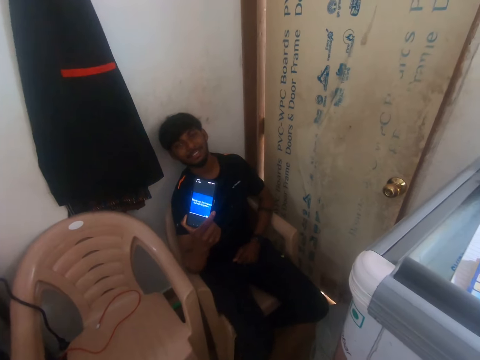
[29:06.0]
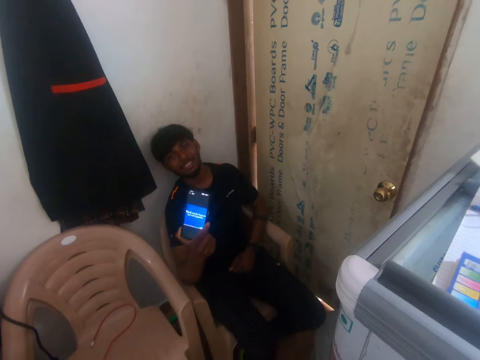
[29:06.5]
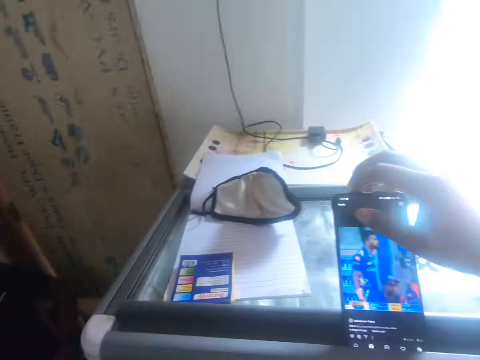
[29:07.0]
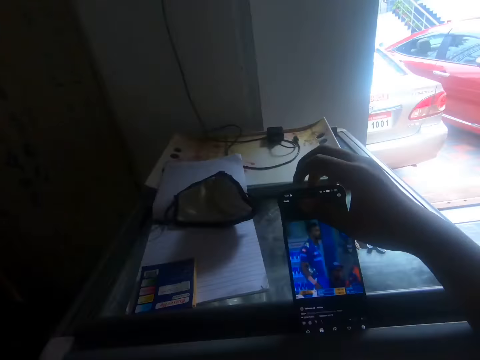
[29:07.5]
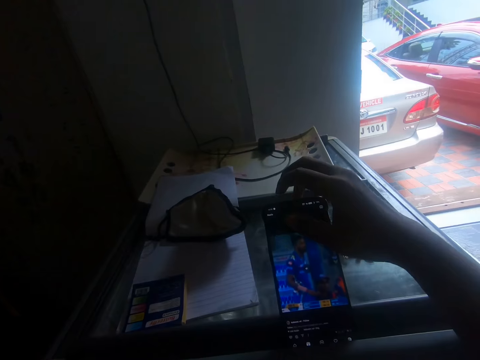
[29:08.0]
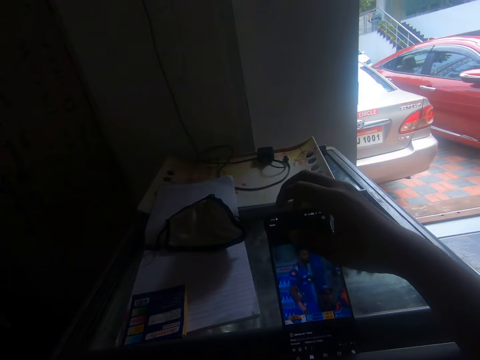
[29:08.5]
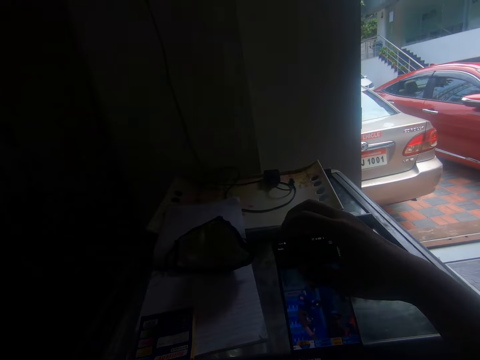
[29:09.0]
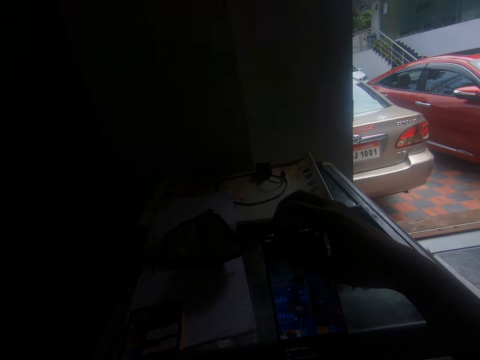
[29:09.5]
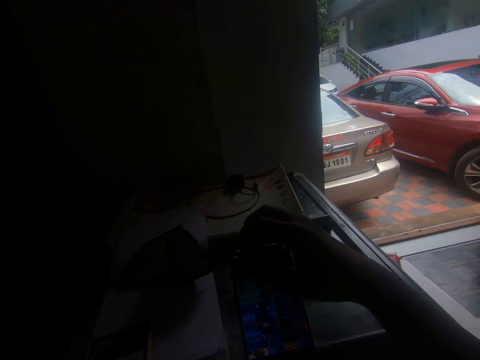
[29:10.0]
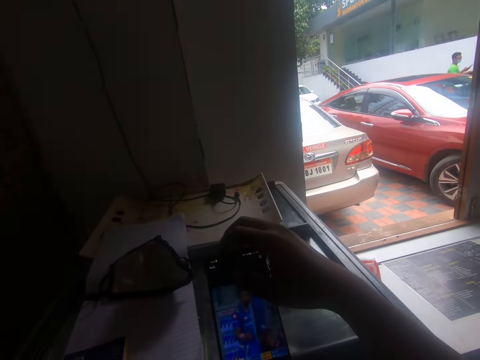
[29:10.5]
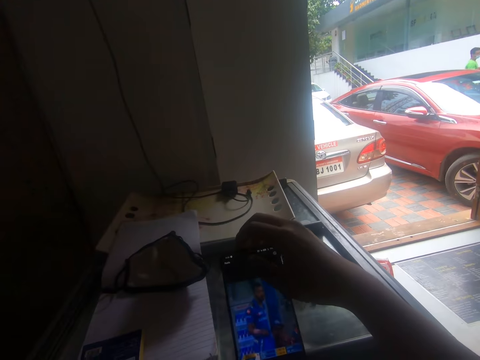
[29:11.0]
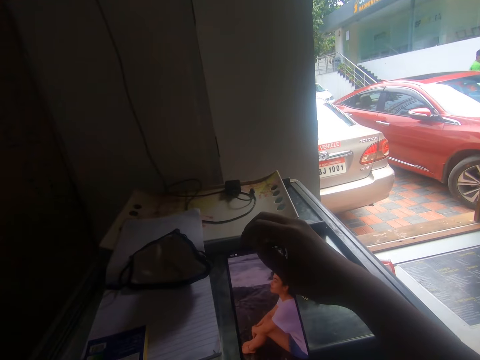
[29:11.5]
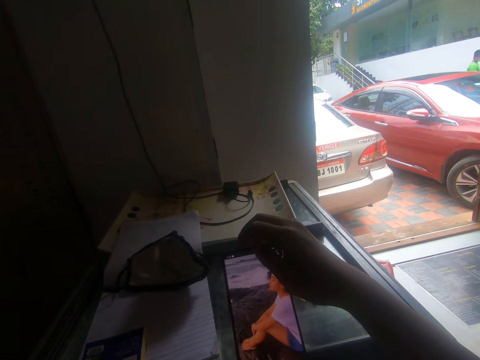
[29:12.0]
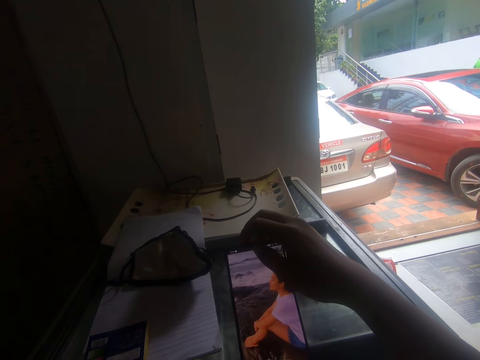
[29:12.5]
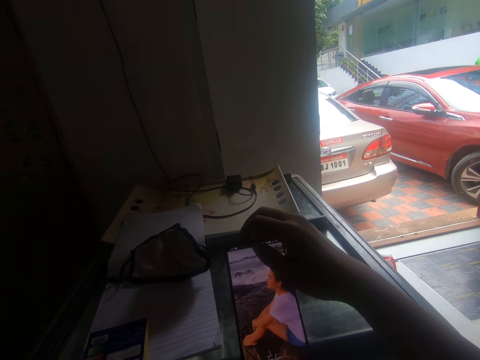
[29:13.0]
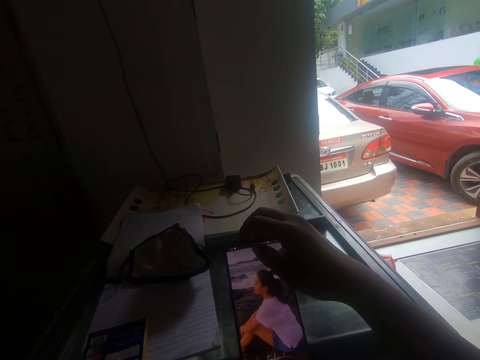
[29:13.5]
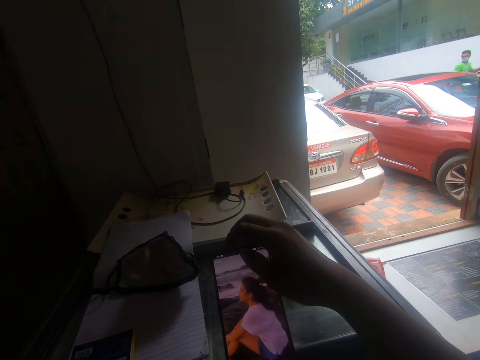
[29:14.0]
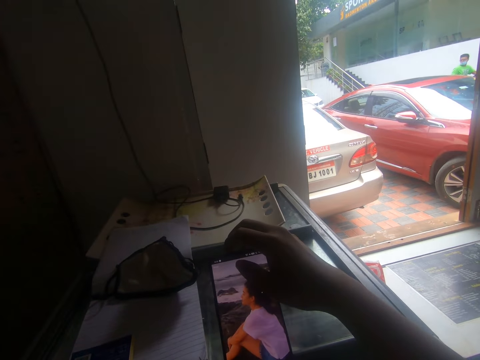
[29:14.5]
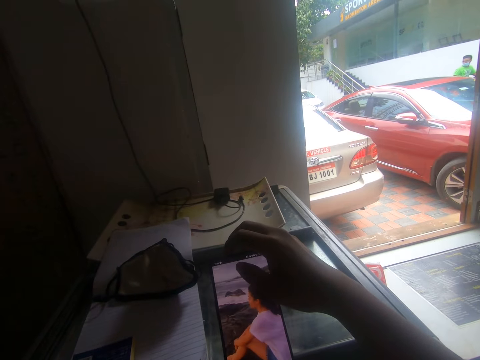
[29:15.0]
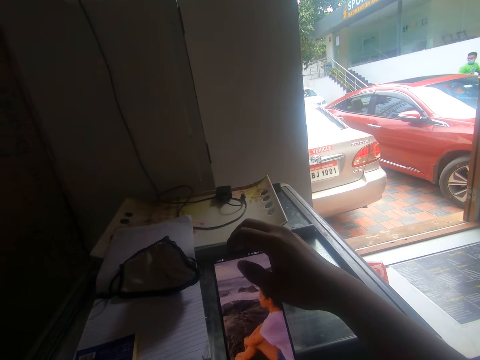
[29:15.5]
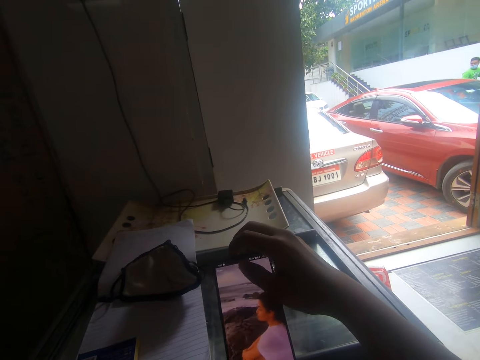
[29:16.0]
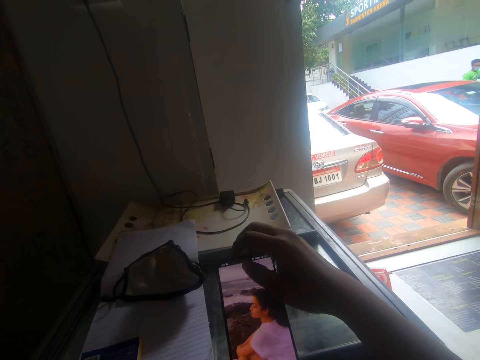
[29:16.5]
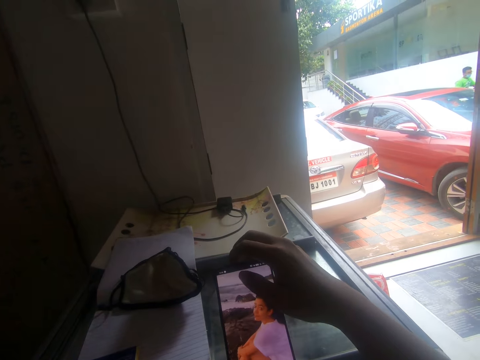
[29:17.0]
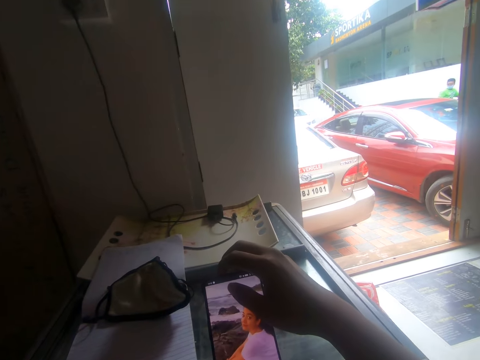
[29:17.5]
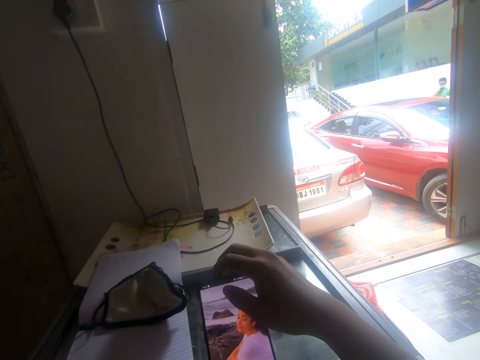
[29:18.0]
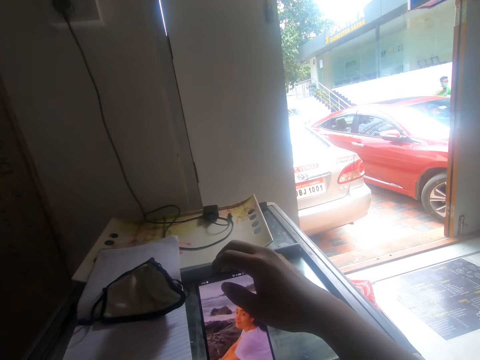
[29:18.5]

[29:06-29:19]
The camera wearer operates his phone on the stand. They converse with a man.

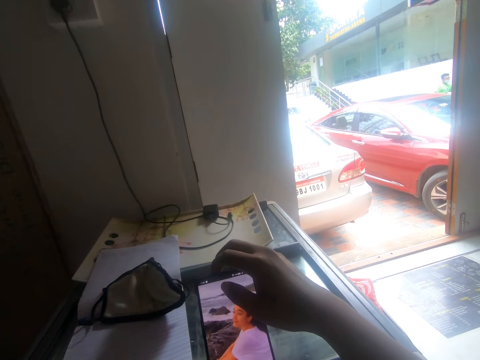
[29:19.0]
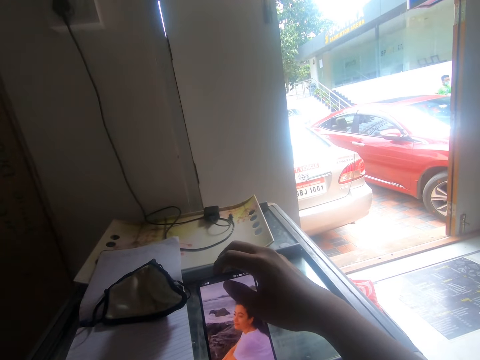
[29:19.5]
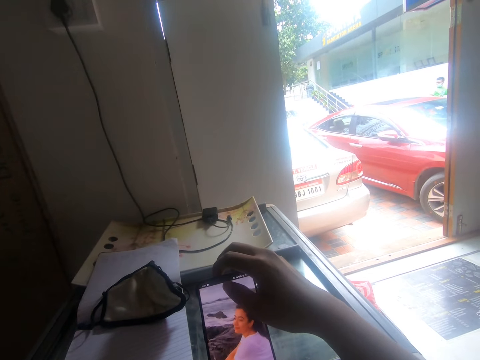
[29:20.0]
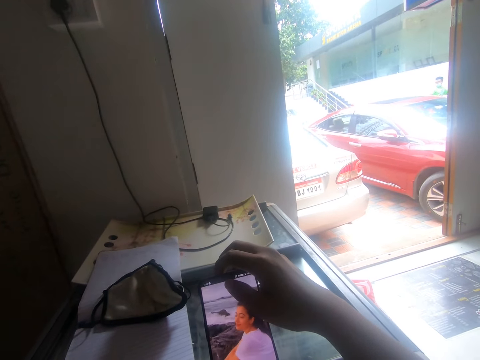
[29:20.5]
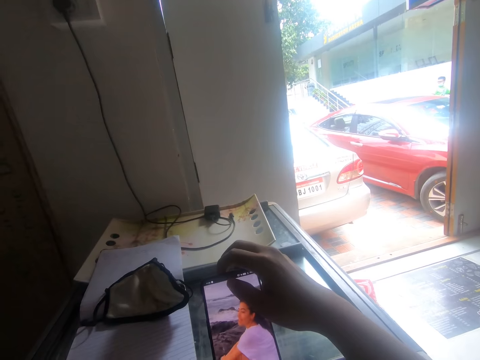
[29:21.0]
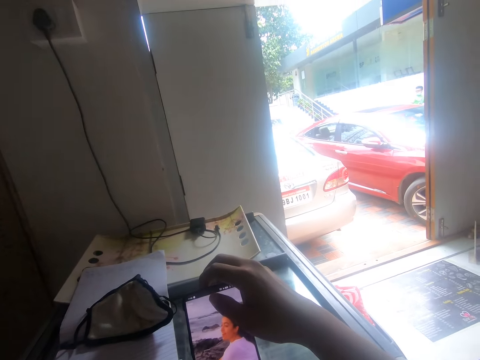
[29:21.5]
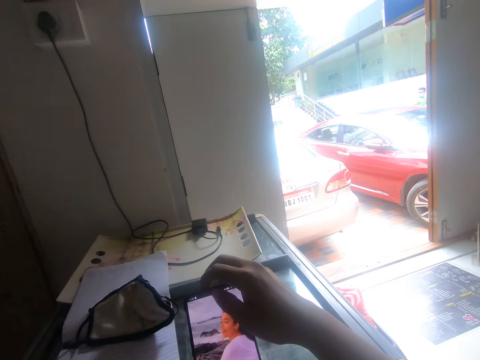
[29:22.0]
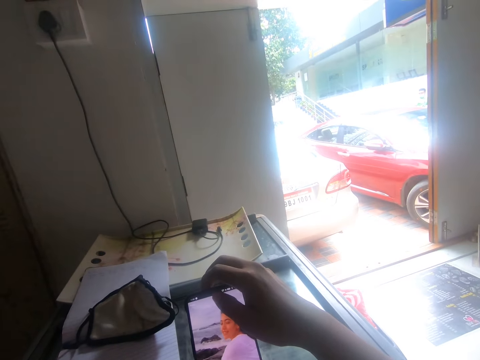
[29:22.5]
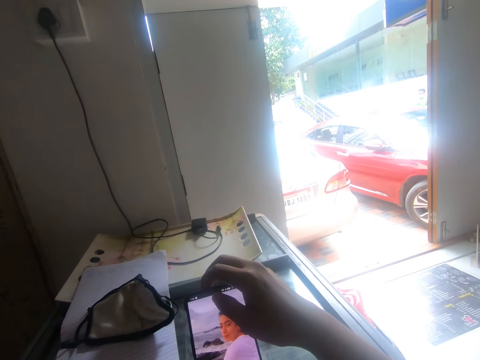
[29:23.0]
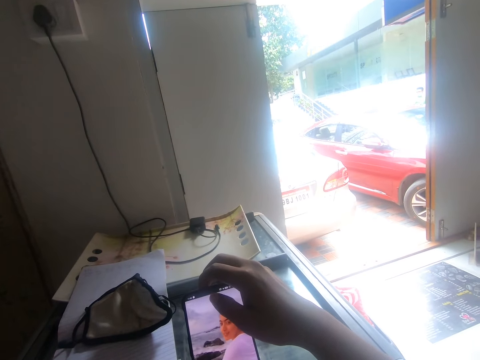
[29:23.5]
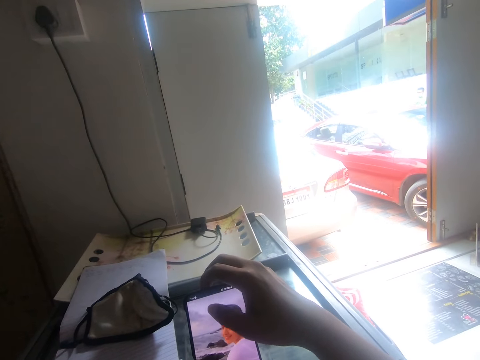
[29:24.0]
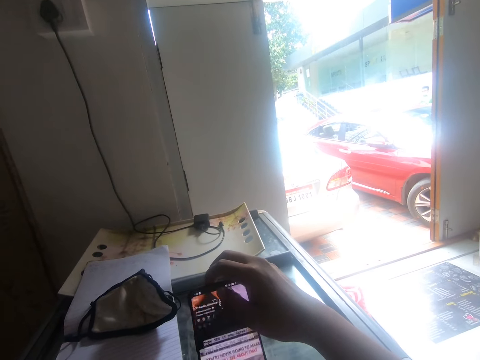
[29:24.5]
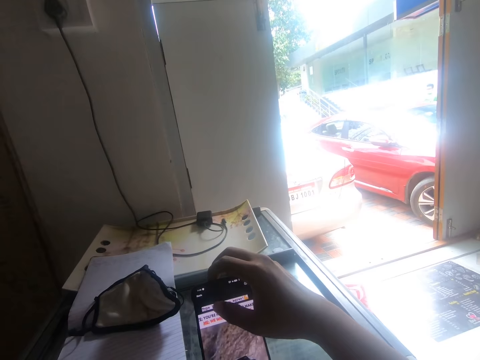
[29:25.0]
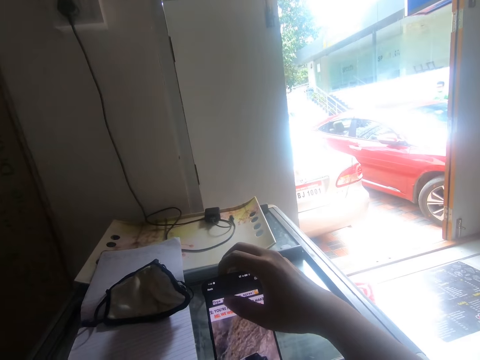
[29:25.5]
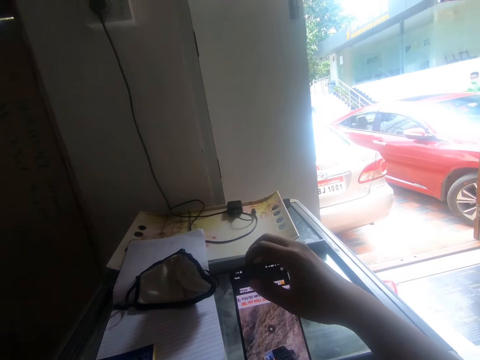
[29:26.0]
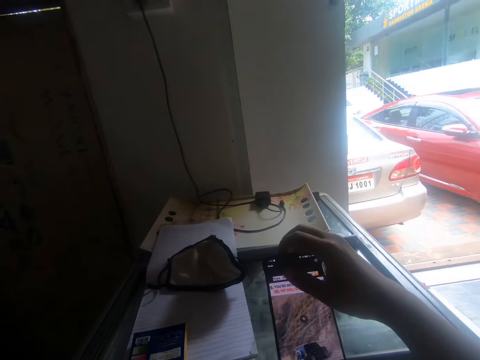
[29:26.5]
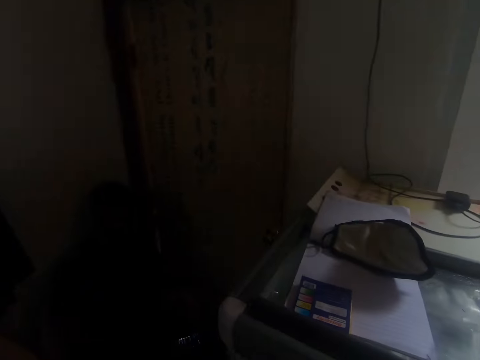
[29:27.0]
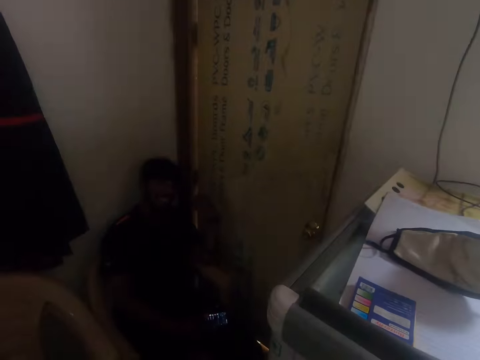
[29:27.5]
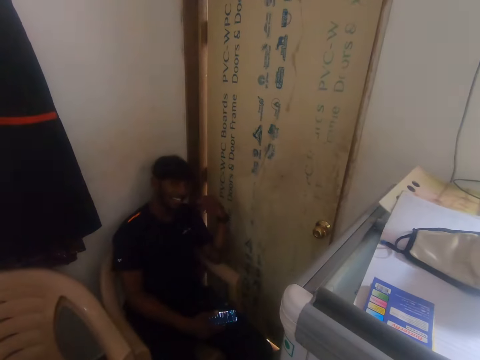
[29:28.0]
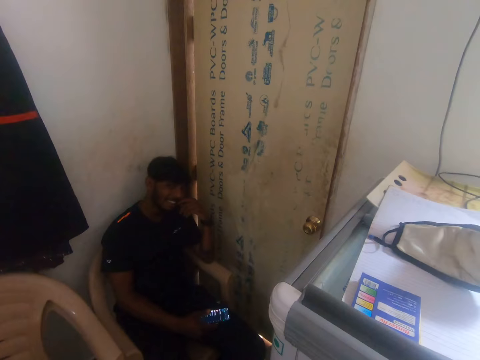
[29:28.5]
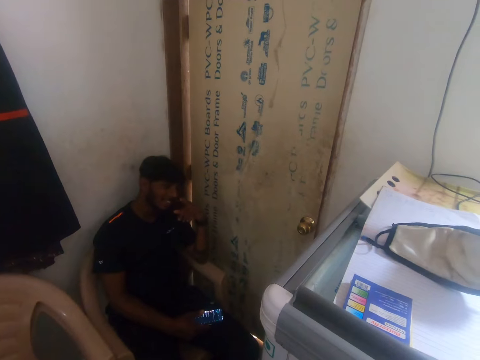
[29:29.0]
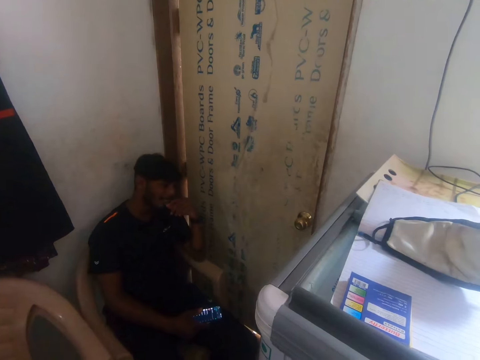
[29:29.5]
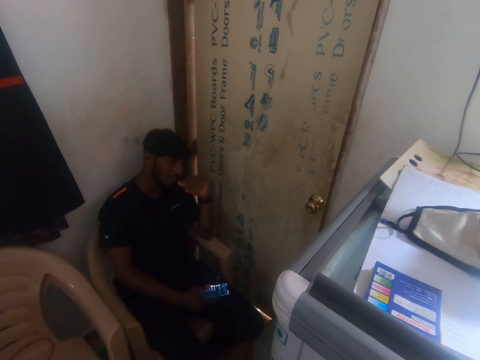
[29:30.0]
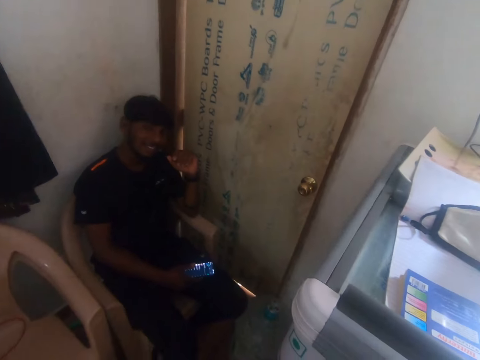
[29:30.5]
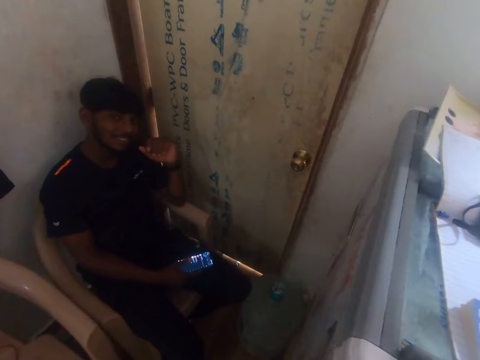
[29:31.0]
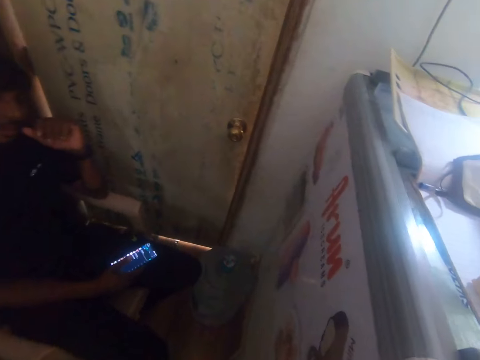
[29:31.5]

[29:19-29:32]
A man converses with the camera wearer in the room corner. The camera wearer walks towards the man.
